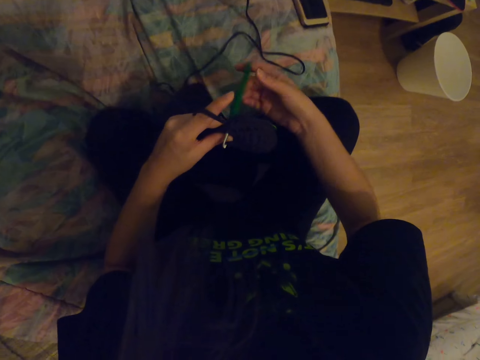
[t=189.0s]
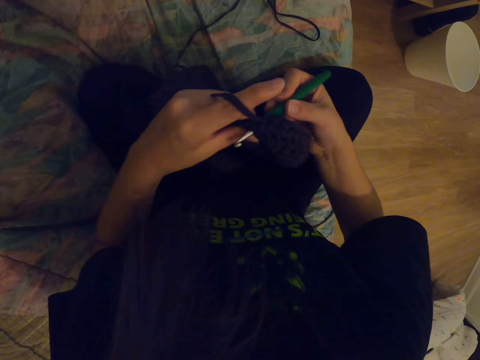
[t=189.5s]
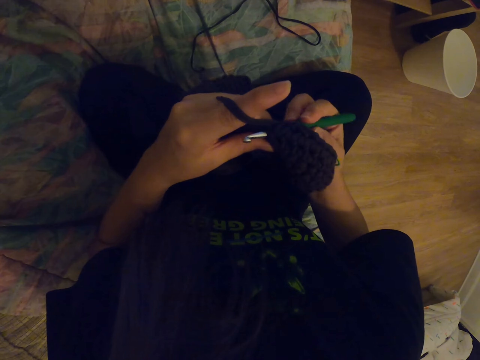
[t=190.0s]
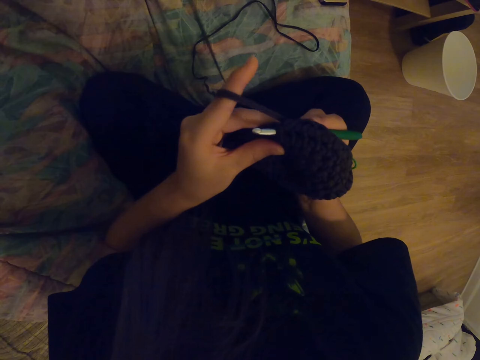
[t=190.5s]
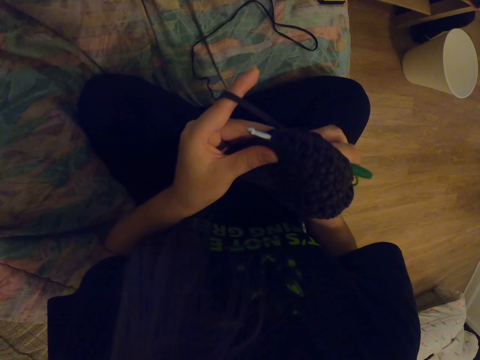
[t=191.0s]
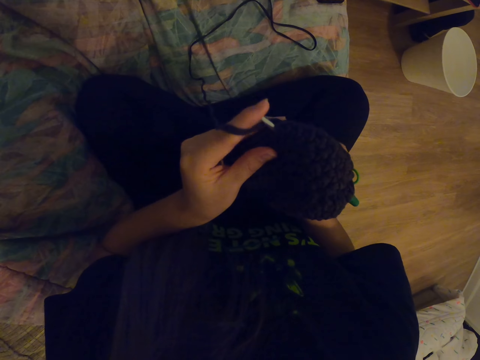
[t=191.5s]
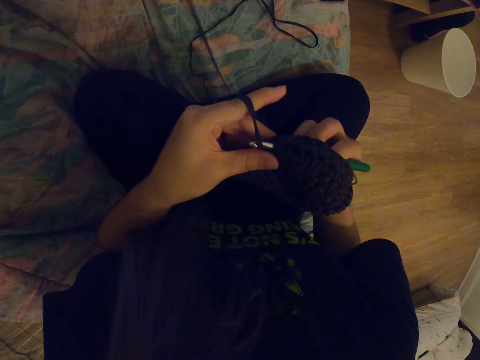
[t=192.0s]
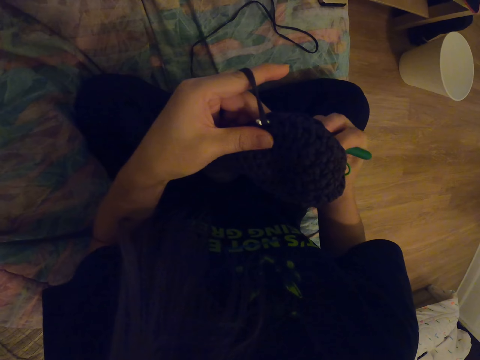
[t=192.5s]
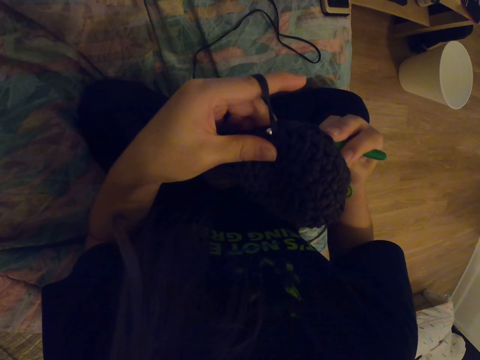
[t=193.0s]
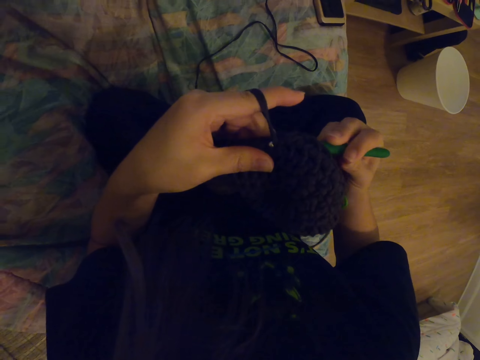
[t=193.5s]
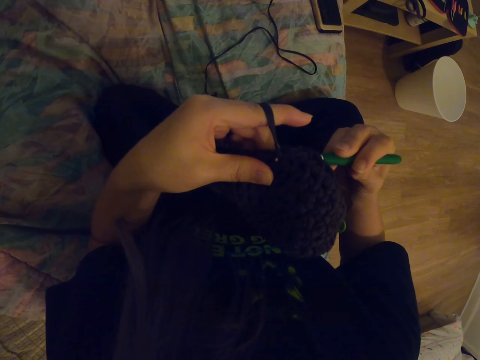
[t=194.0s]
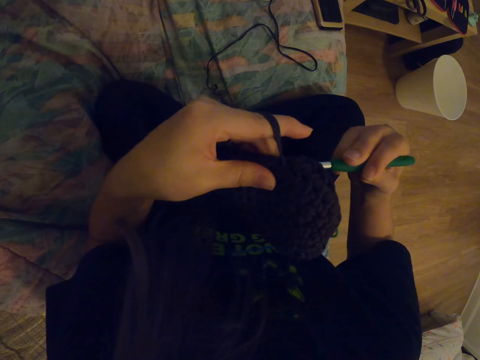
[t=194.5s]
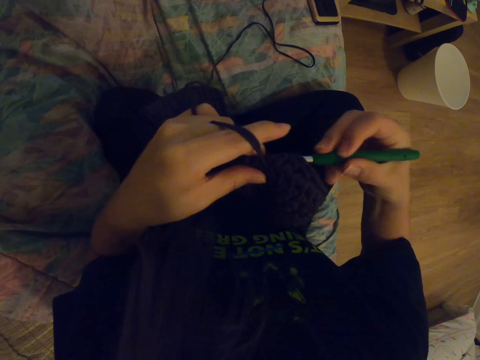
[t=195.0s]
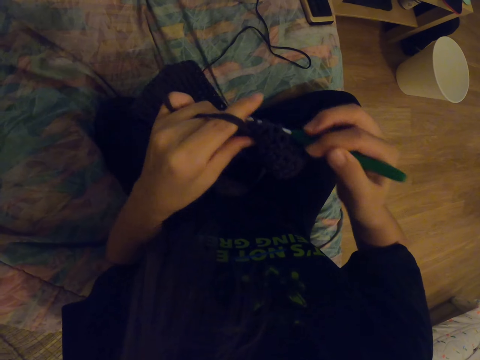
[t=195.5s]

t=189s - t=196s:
The camera wearer knits a cloth with a knitting needle.

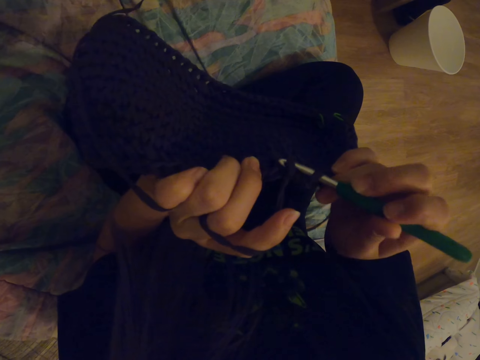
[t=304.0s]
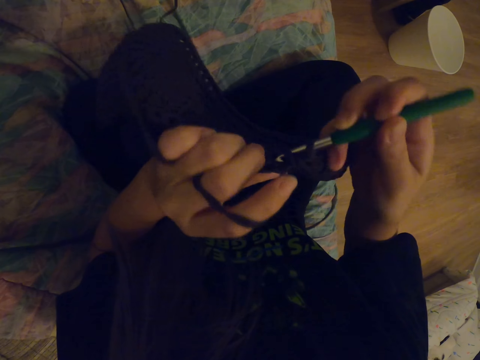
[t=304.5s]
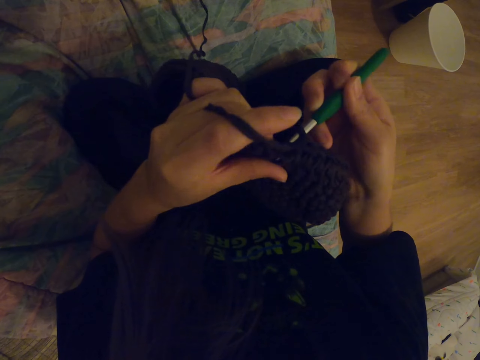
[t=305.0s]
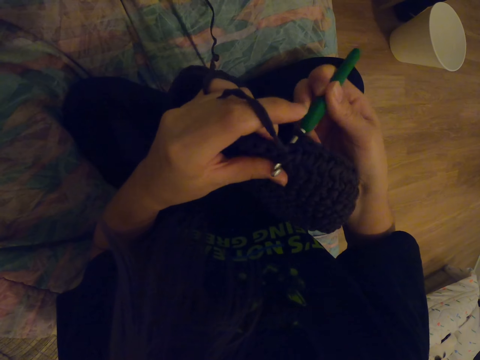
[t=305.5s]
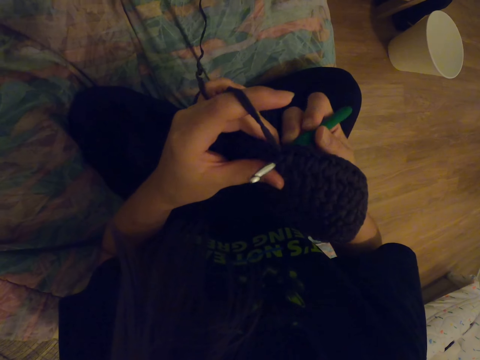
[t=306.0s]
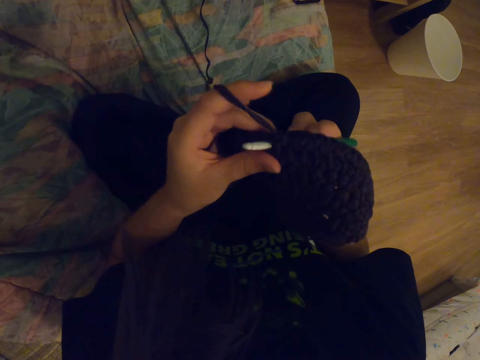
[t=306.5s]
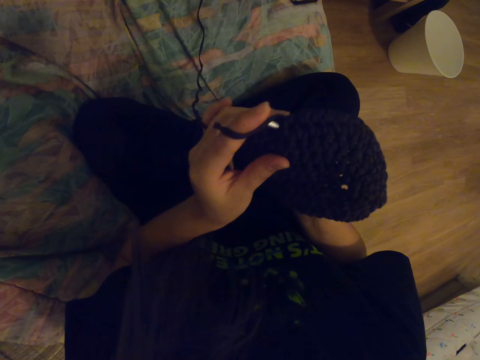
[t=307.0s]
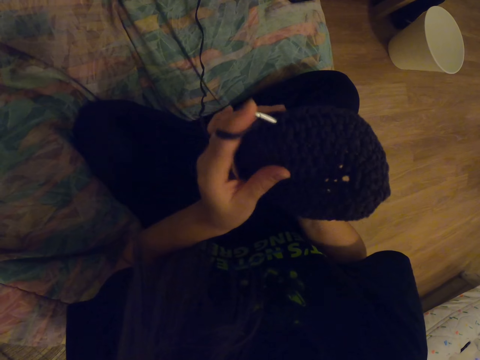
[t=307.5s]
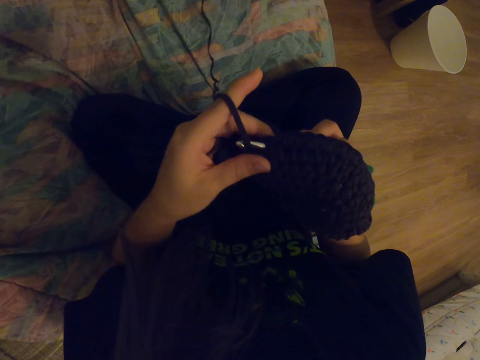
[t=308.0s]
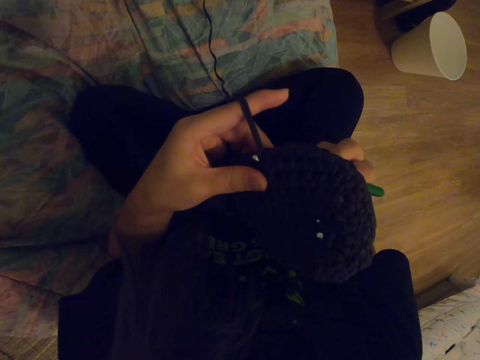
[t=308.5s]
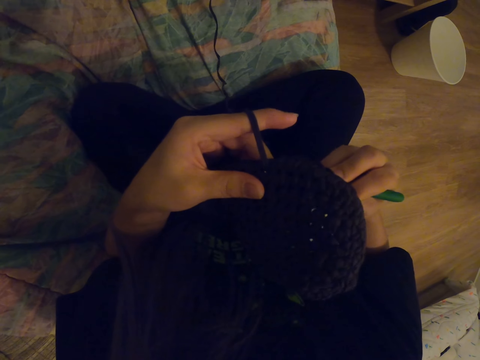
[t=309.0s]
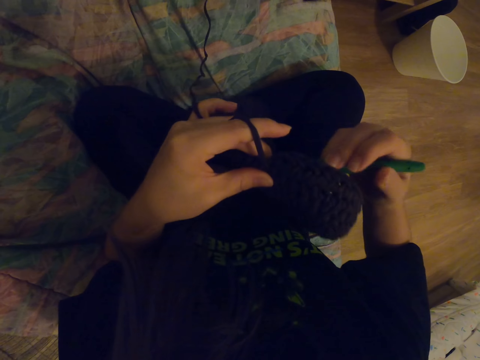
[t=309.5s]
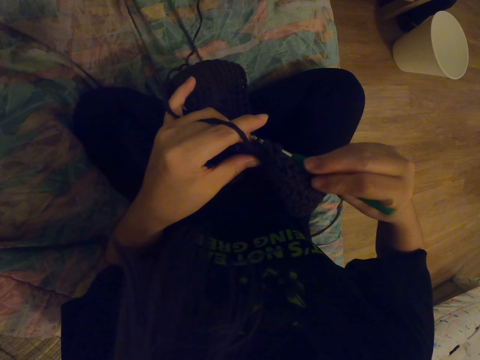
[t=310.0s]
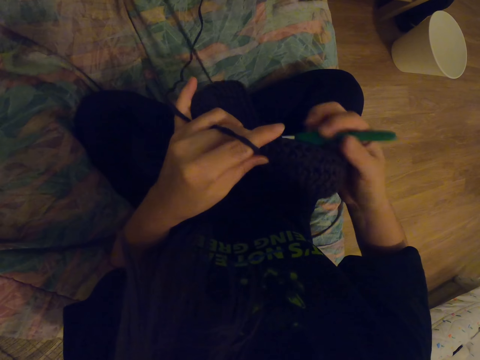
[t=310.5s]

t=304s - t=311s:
The camera wearer knits using a knitting needle.

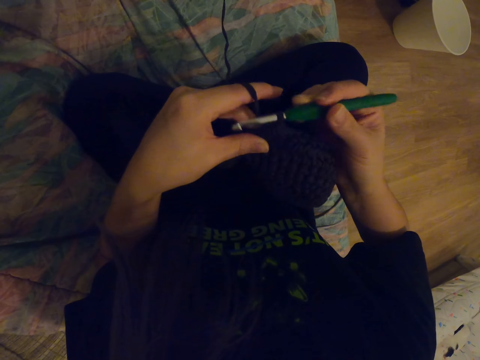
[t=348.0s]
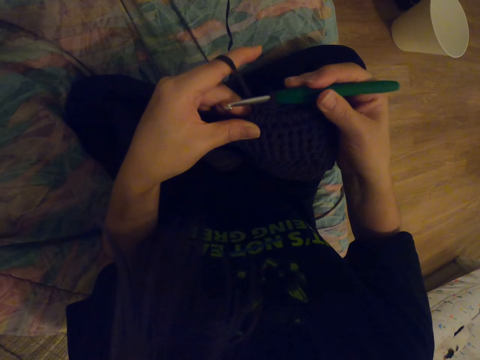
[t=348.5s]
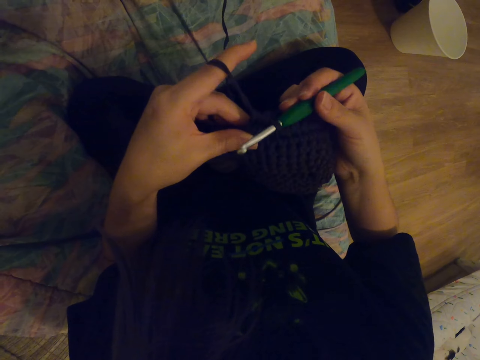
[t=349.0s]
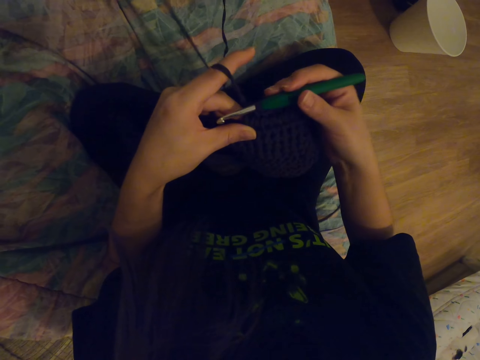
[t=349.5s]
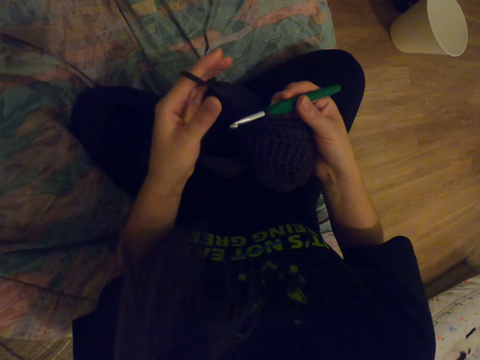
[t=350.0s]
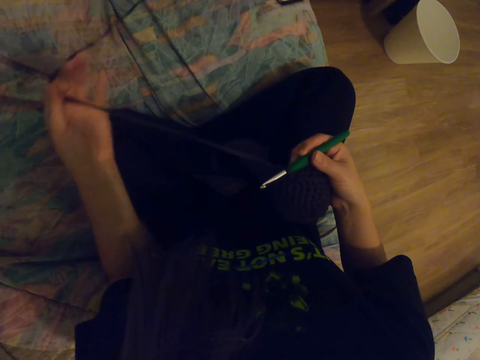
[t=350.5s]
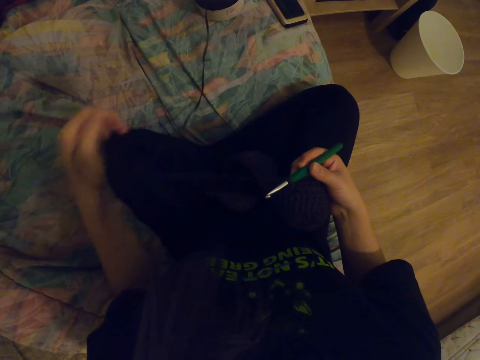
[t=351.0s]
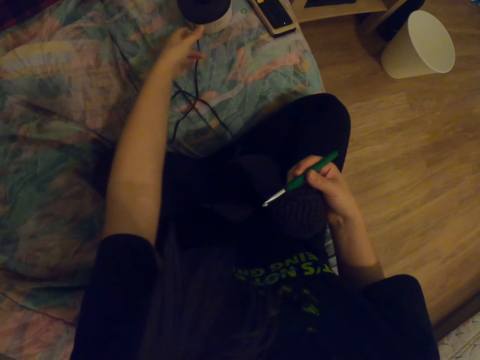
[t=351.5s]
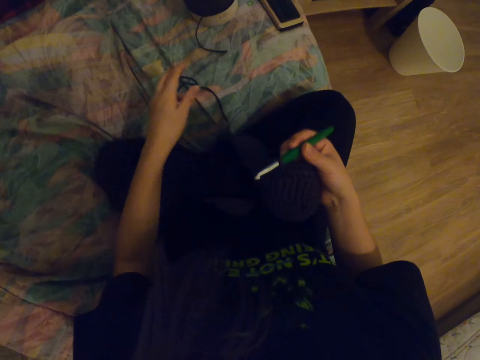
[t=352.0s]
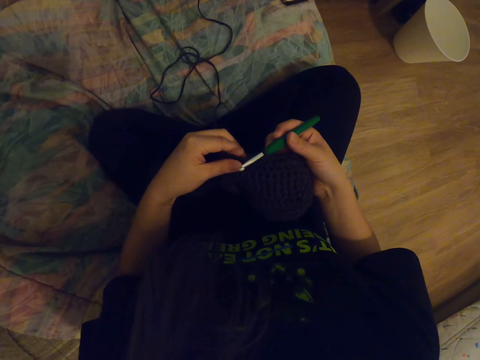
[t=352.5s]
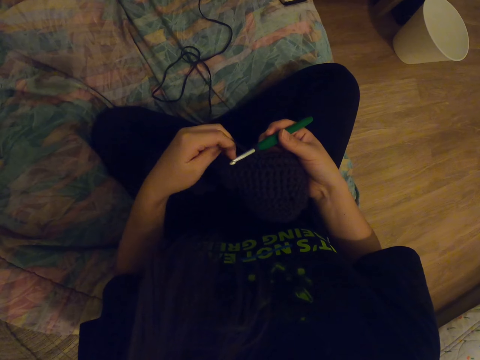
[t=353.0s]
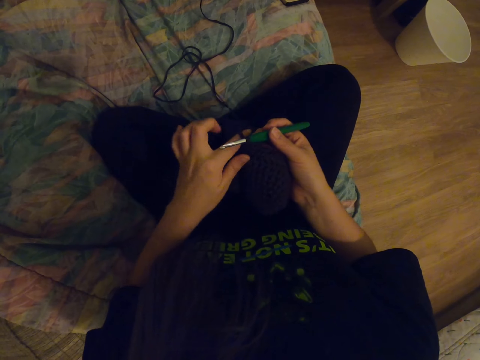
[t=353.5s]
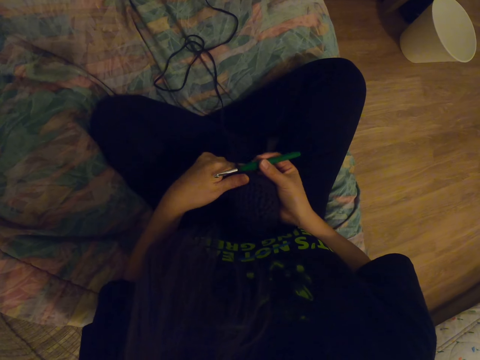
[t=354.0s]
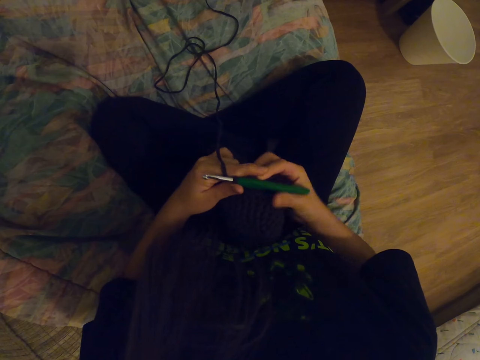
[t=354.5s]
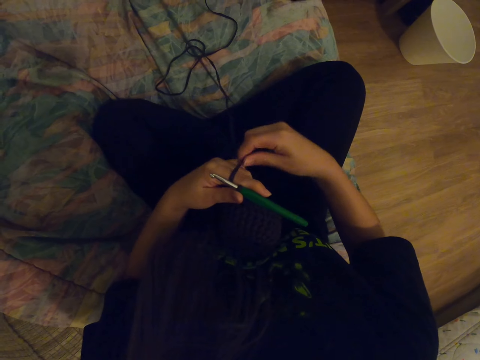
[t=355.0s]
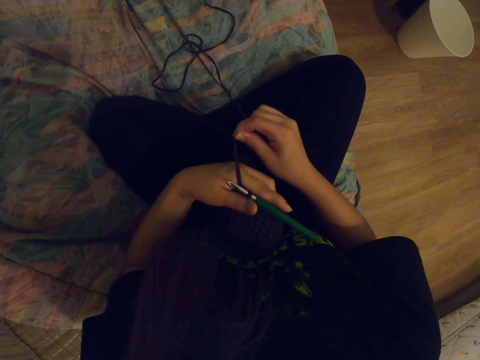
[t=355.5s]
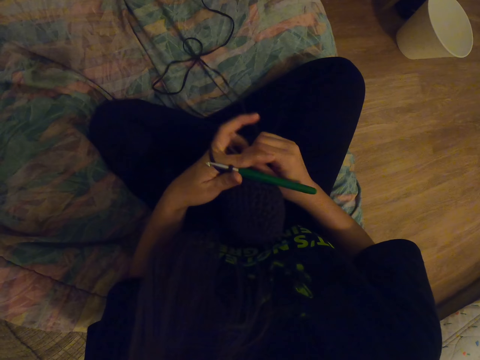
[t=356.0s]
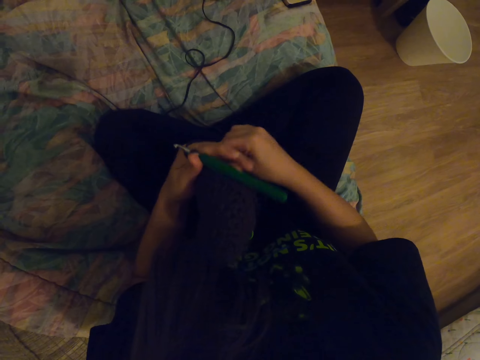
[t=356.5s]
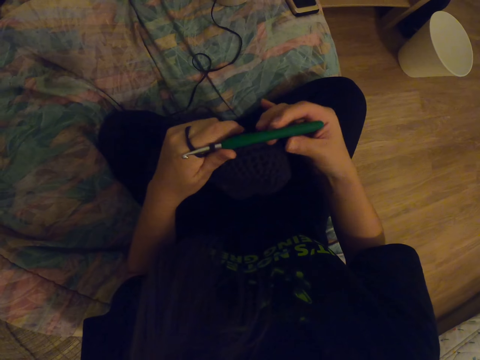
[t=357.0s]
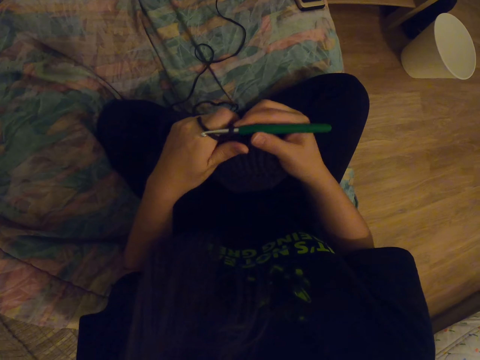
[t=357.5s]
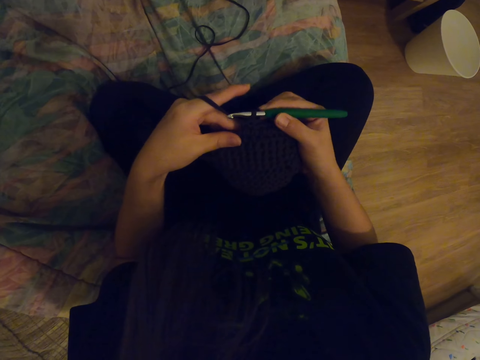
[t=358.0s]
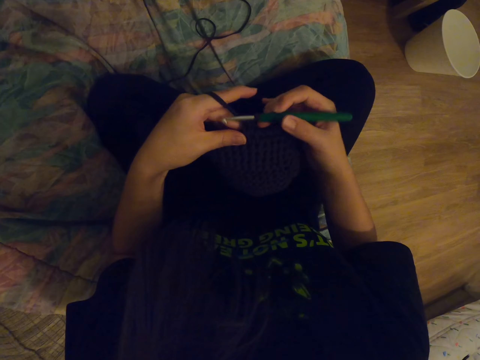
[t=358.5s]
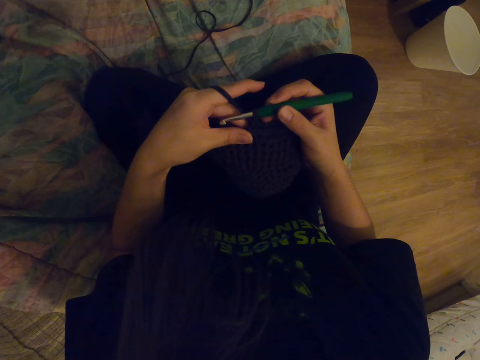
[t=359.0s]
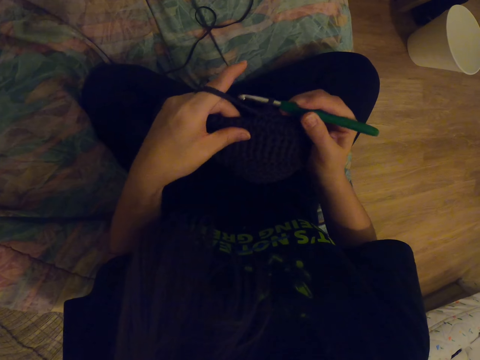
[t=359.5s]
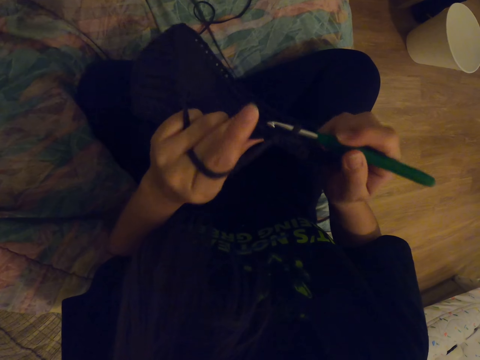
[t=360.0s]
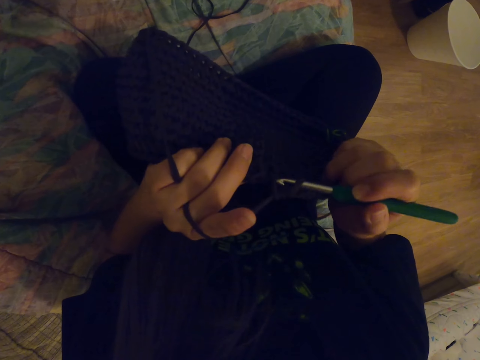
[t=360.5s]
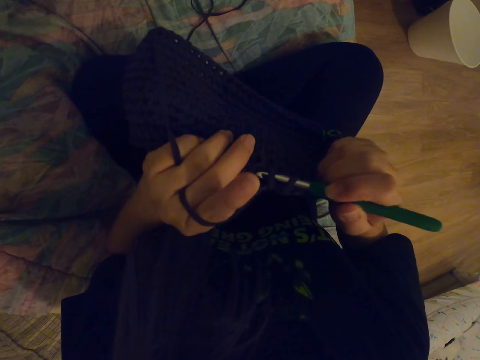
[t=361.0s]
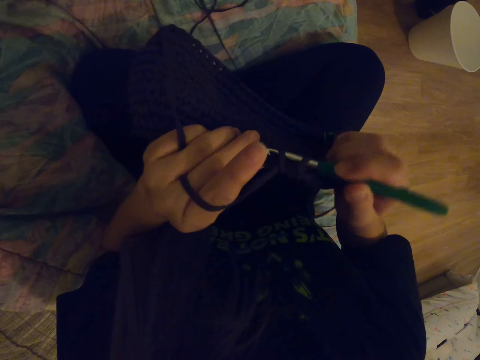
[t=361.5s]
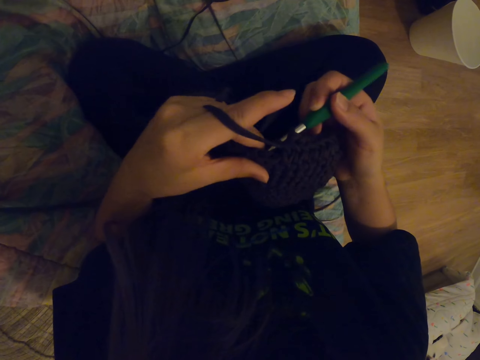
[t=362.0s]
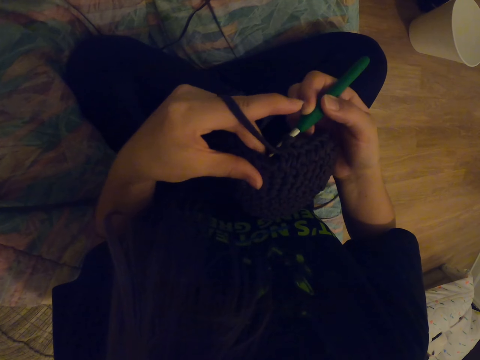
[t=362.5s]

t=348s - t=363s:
The camera wearer stretches a string with his hand. He ties the string on the hand. He stares at a cloth.
